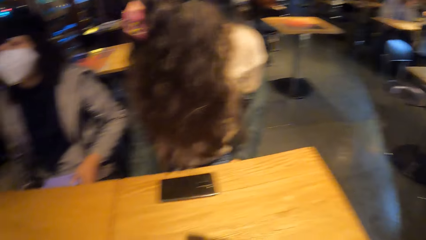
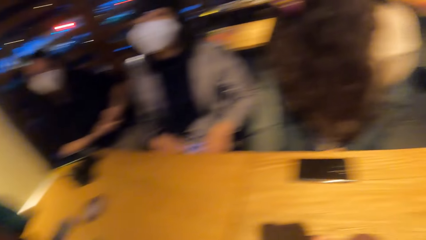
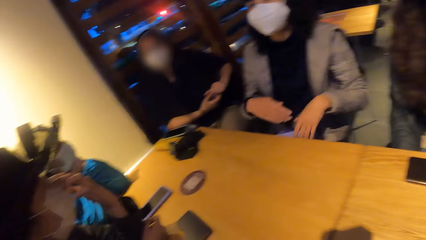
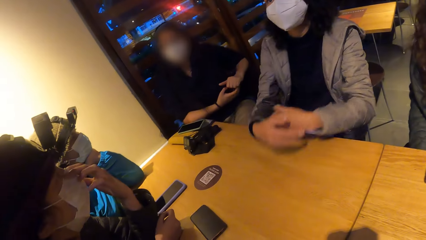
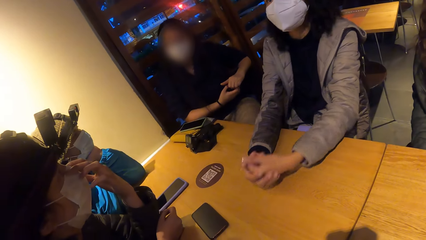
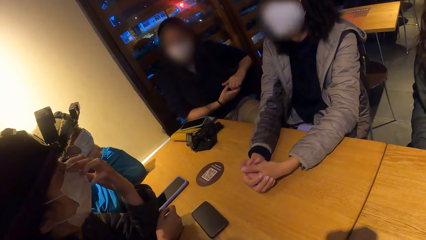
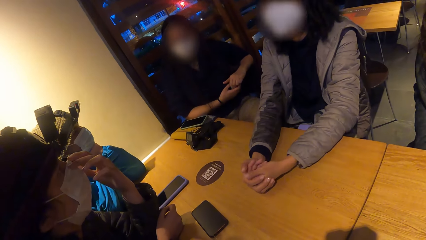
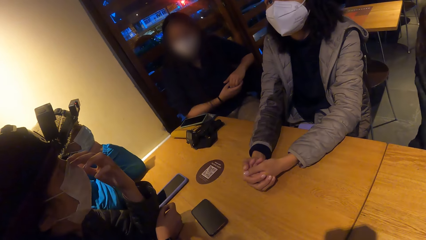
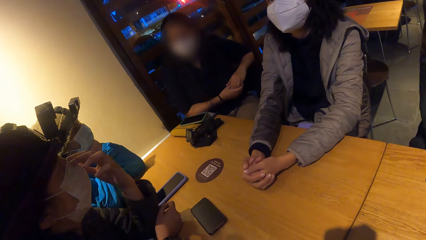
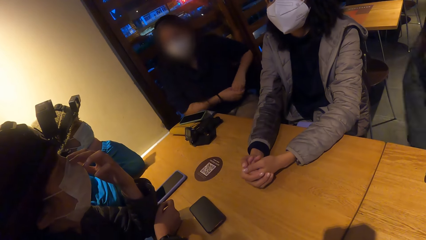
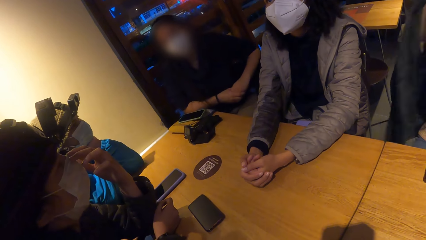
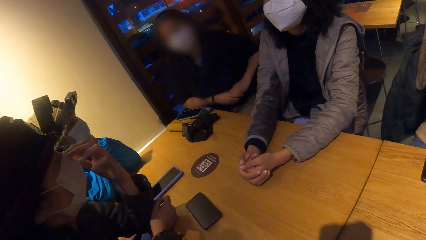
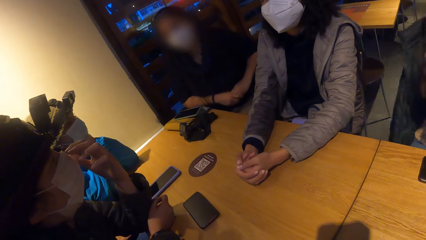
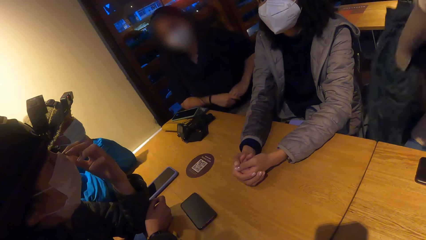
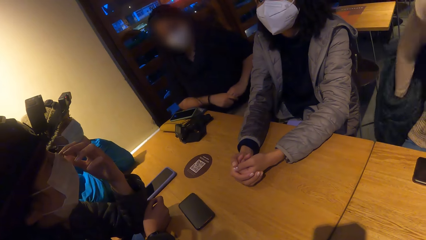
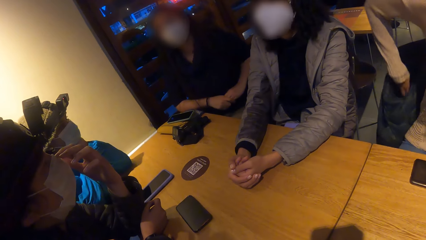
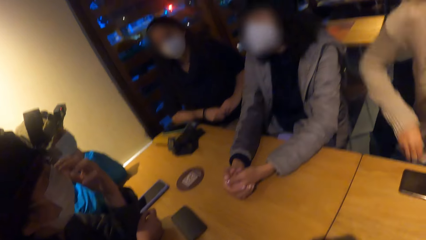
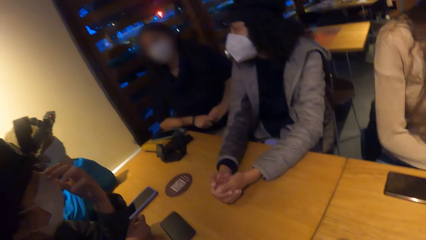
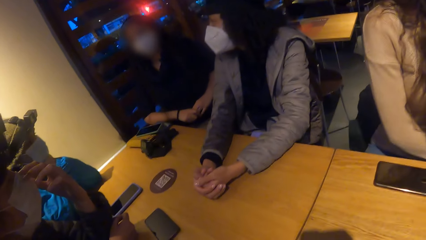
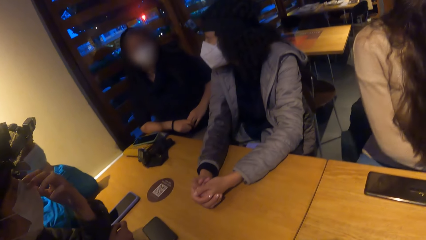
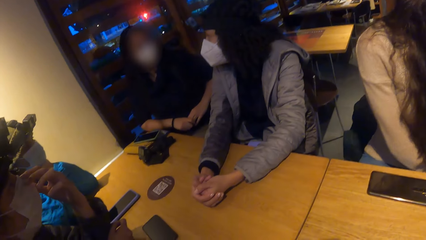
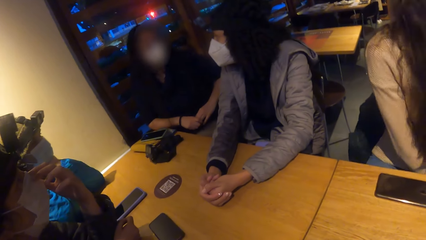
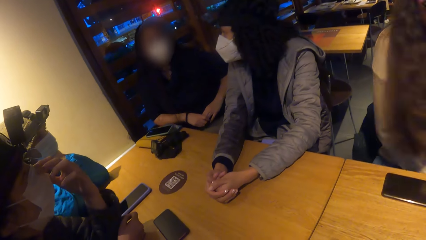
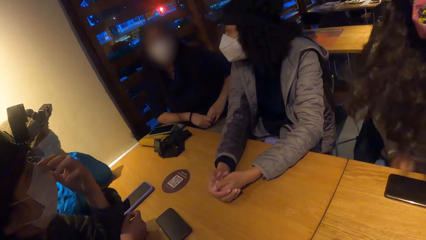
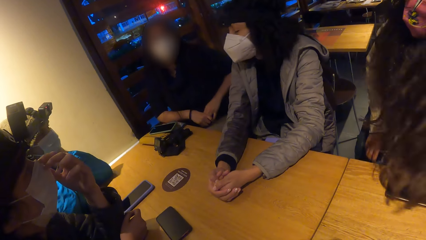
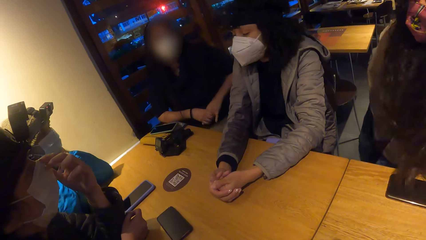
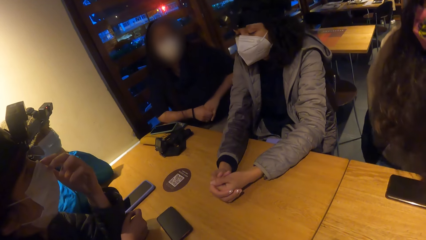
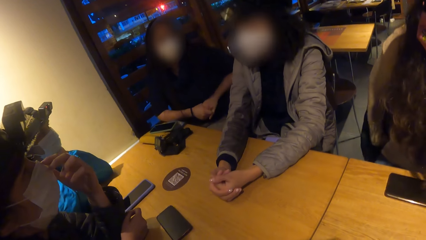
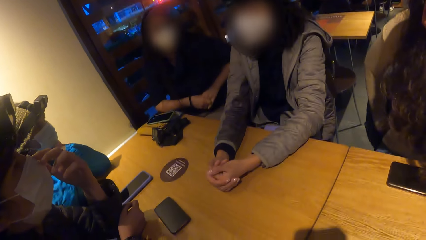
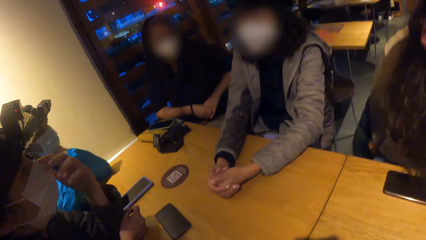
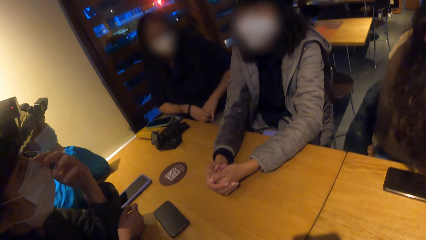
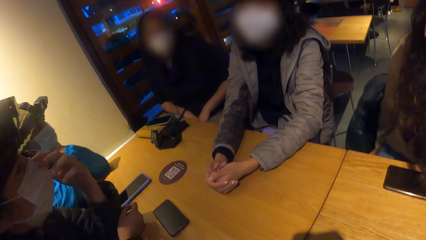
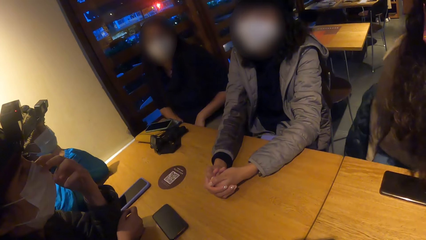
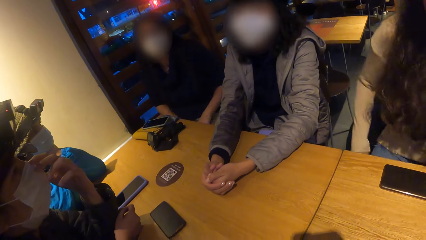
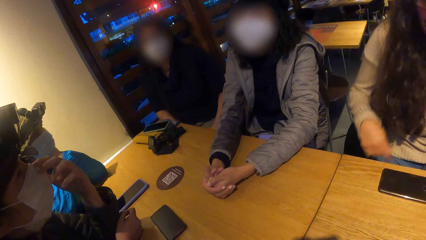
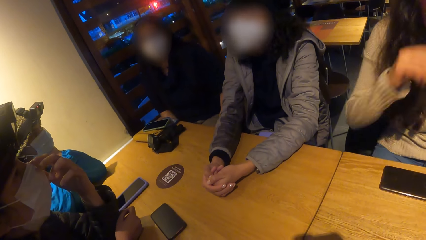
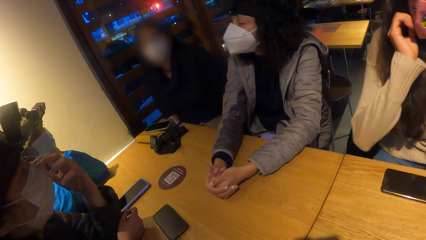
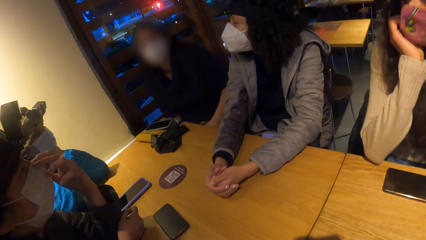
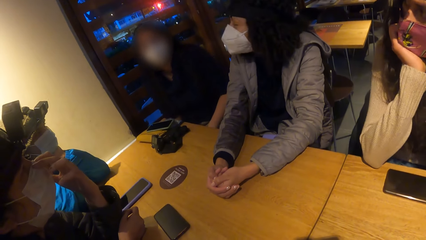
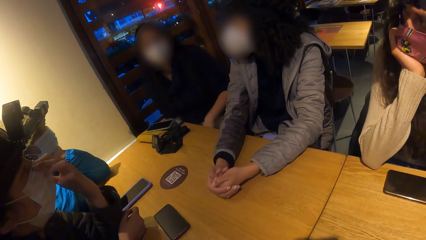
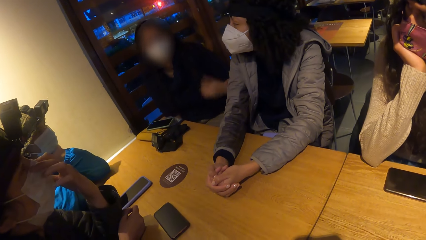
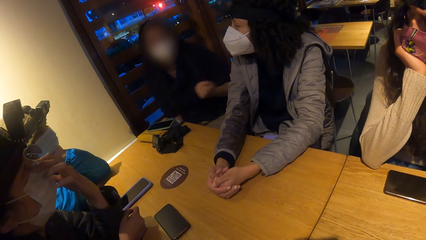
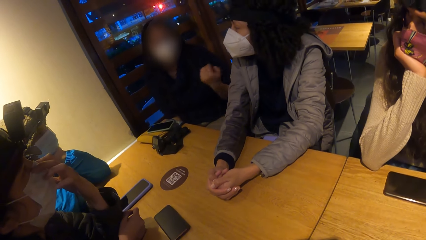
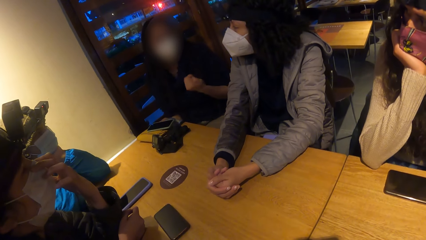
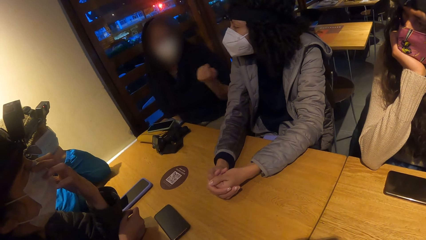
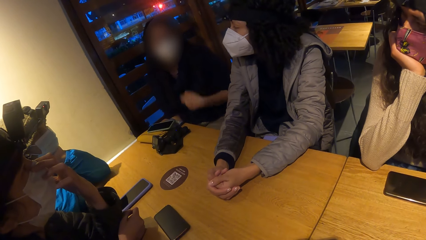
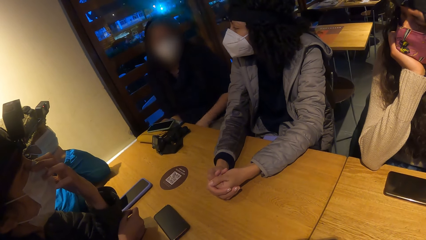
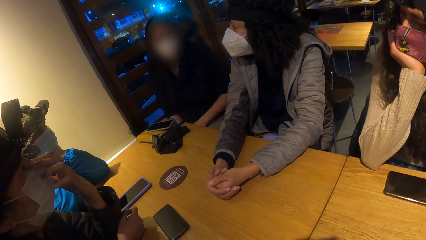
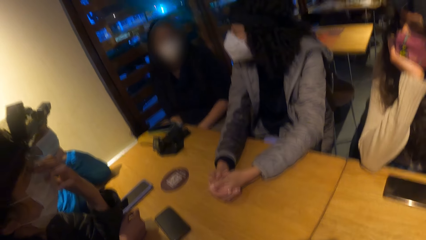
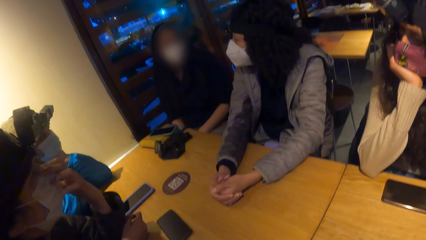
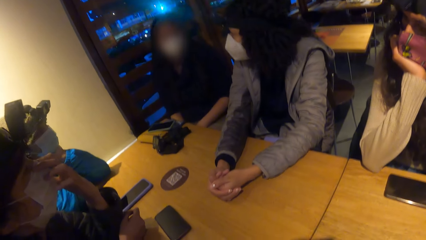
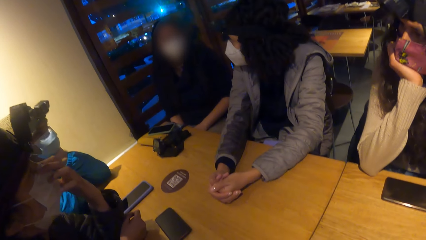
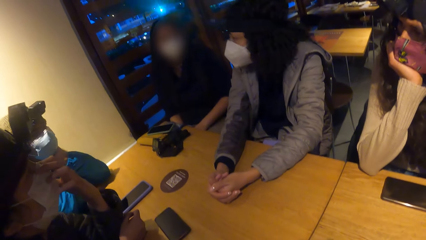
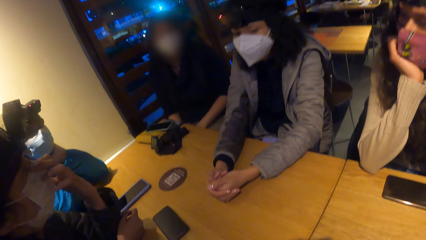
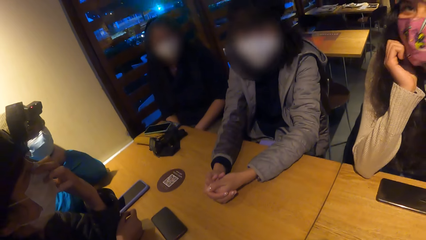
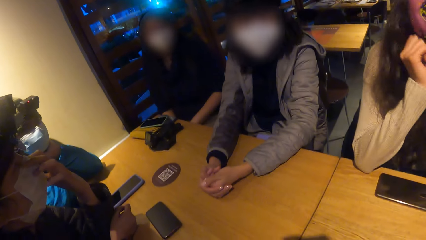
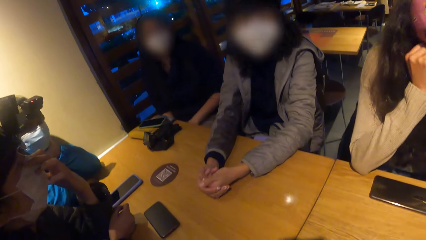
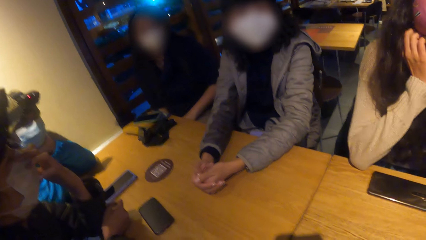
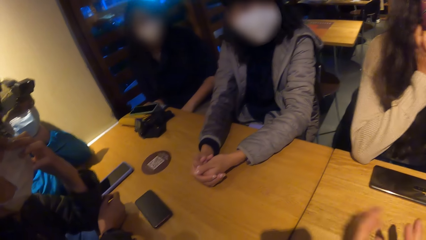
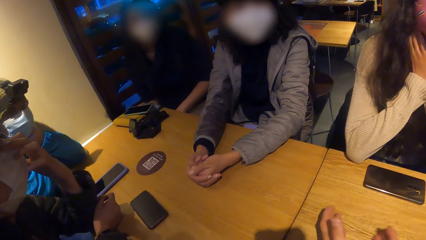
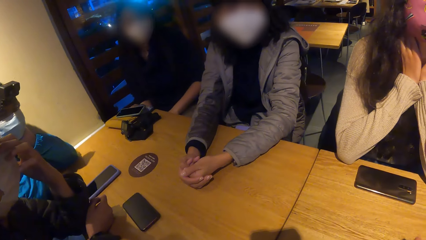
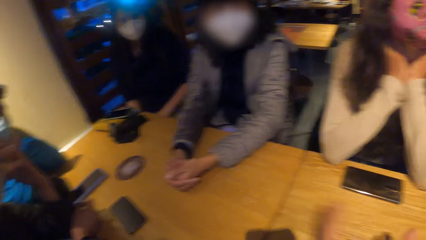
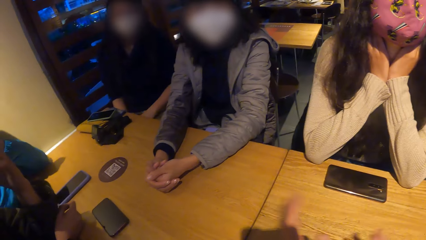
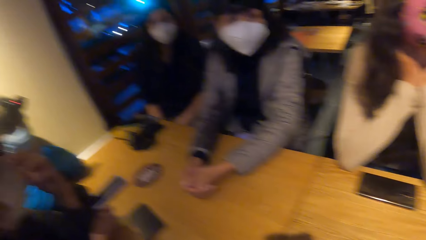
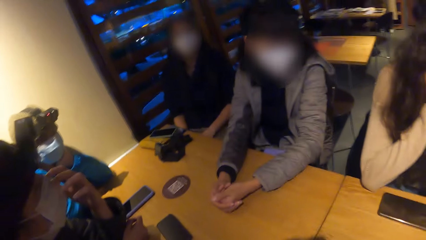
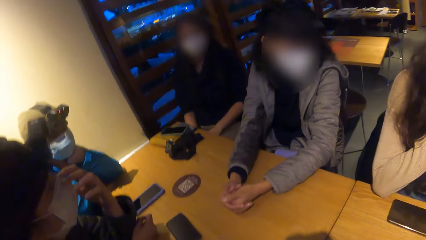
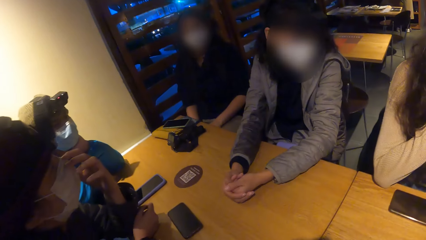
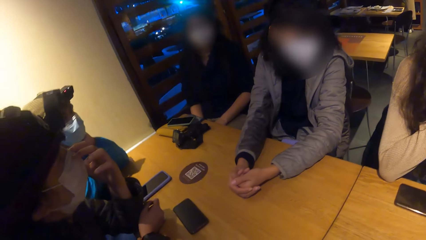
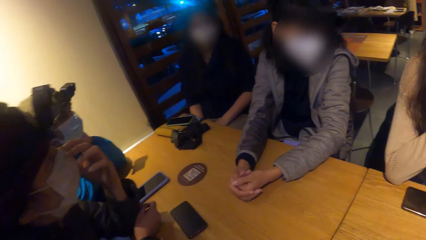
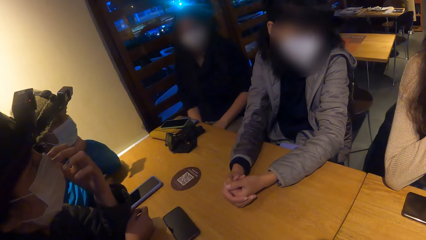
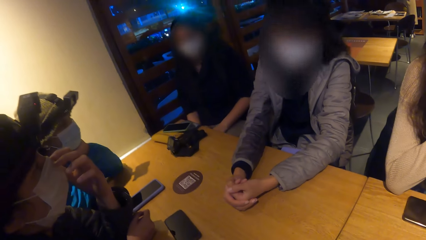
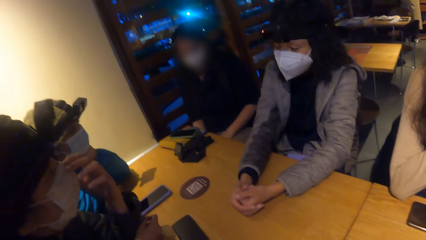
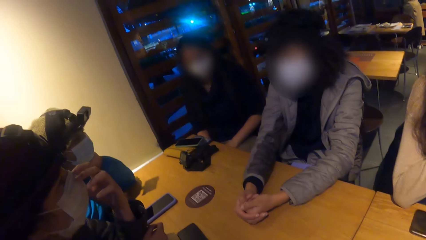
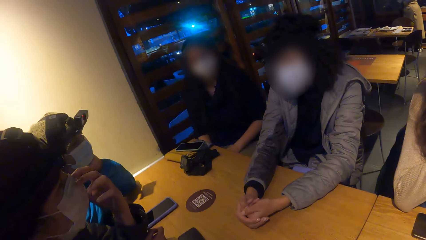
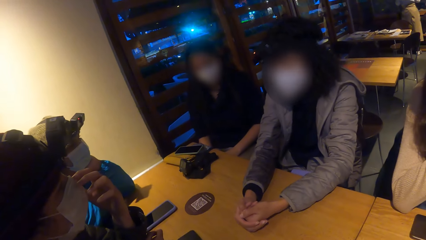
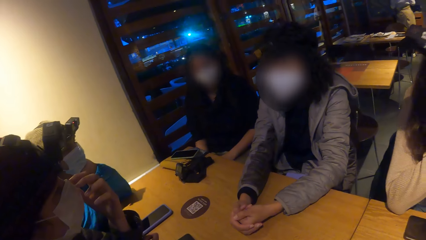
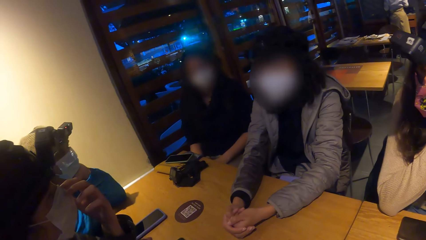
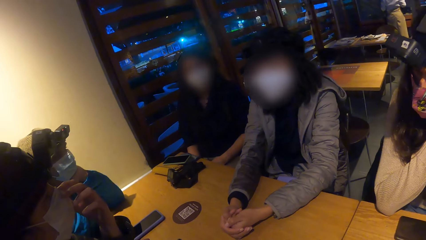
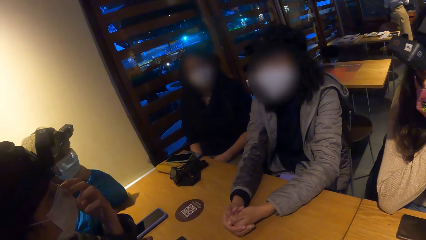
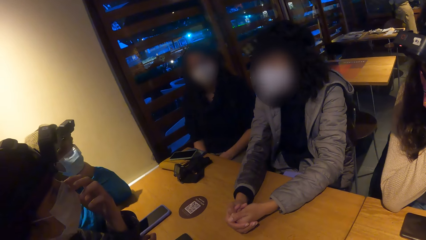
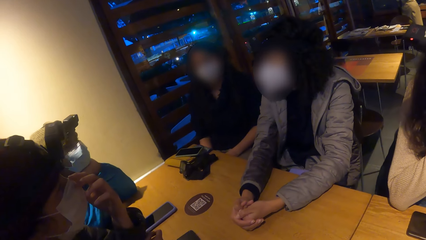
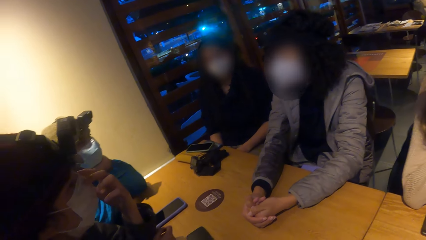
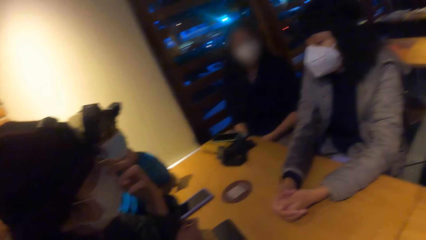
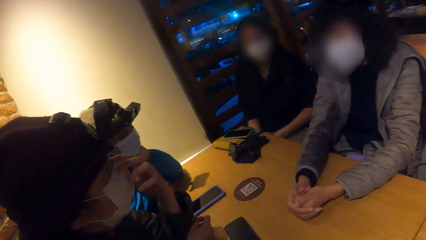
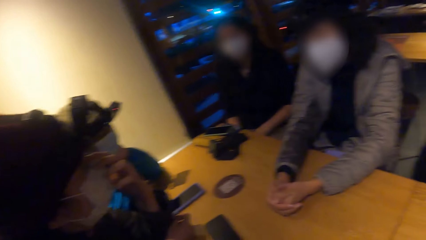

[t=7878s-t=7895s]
A woman places both hands on the table. Another woman places her right hand on the table. The camera wearer stares at a lady. They gesture at another lady and the first lady.
